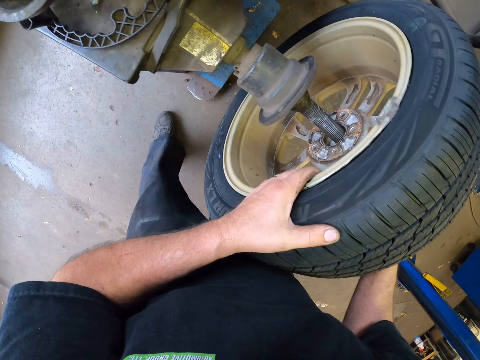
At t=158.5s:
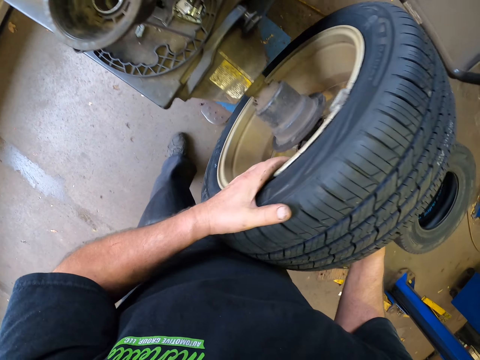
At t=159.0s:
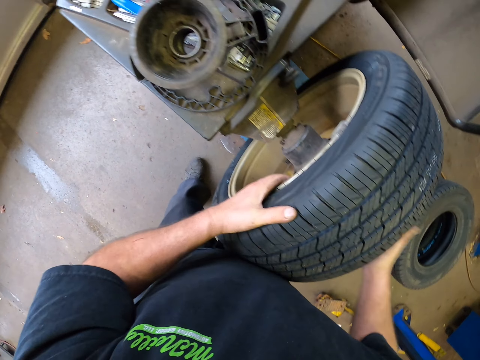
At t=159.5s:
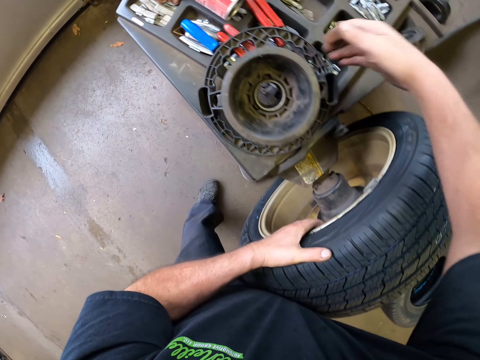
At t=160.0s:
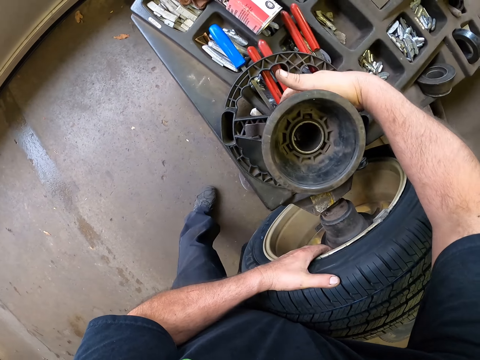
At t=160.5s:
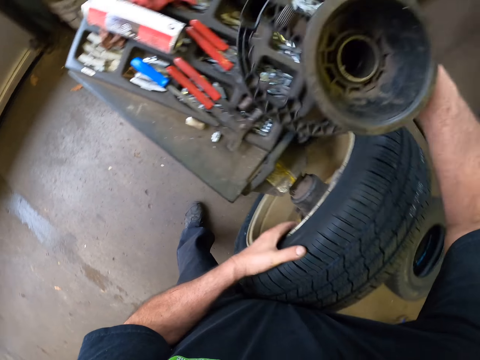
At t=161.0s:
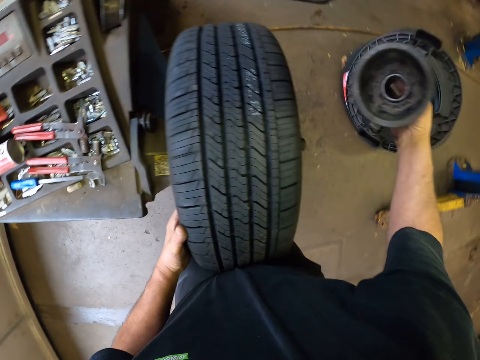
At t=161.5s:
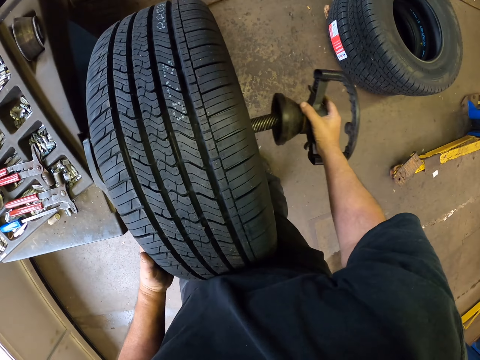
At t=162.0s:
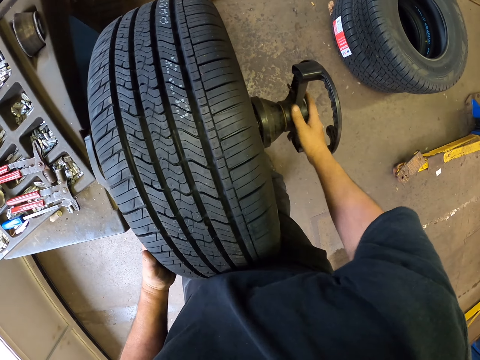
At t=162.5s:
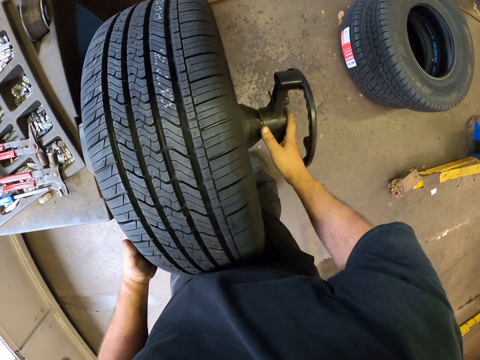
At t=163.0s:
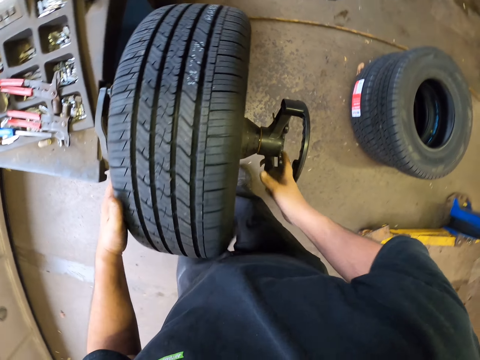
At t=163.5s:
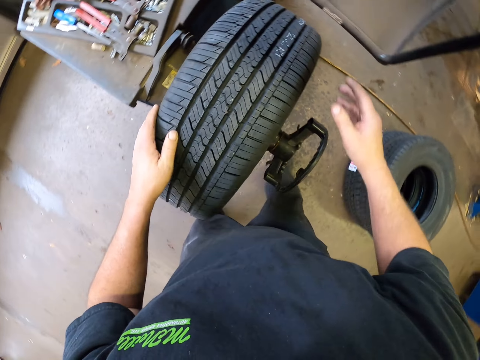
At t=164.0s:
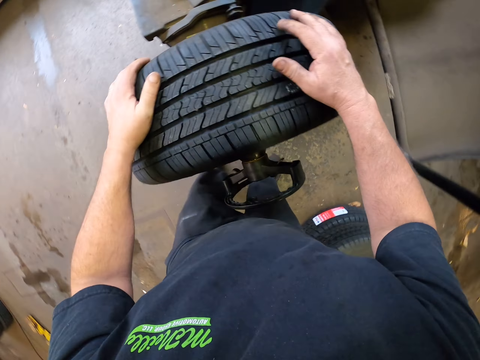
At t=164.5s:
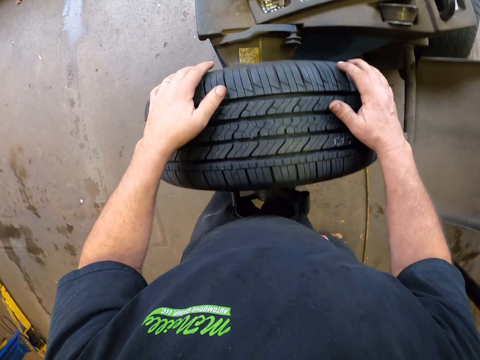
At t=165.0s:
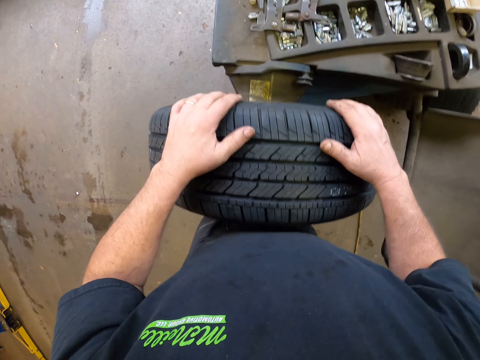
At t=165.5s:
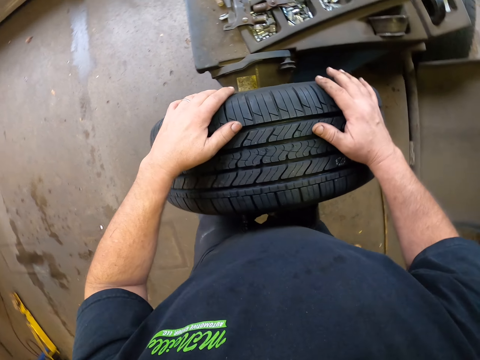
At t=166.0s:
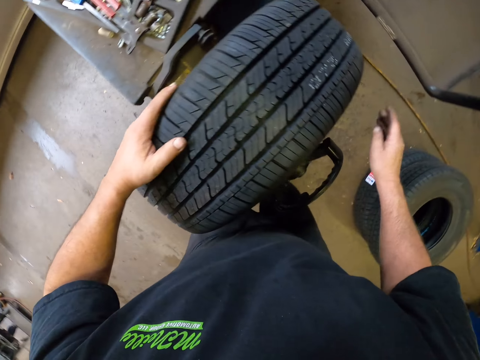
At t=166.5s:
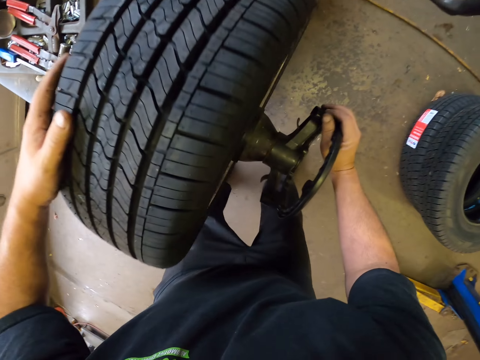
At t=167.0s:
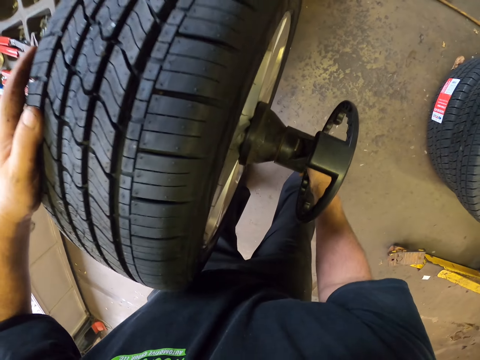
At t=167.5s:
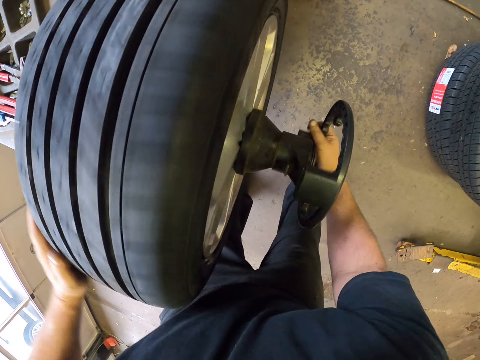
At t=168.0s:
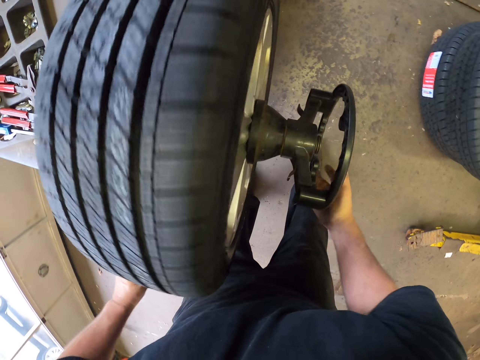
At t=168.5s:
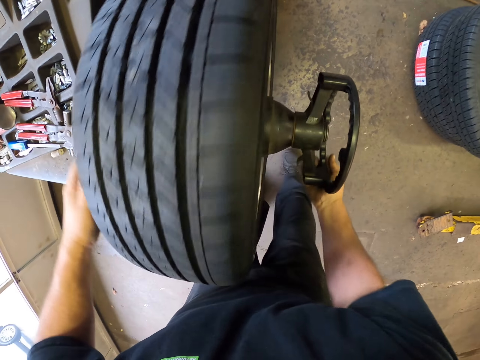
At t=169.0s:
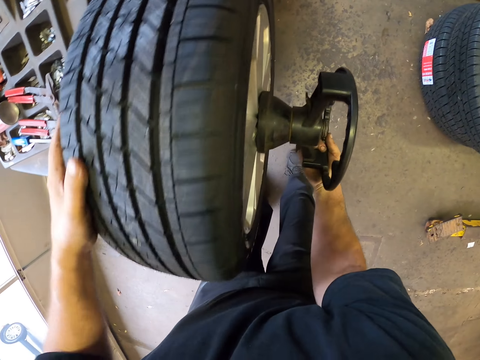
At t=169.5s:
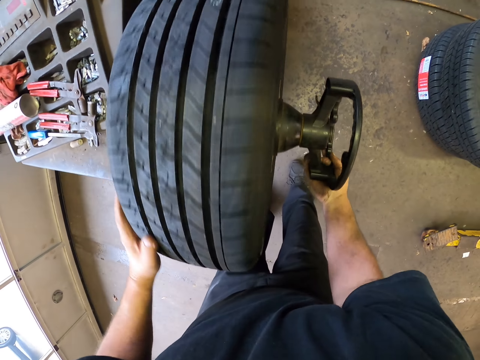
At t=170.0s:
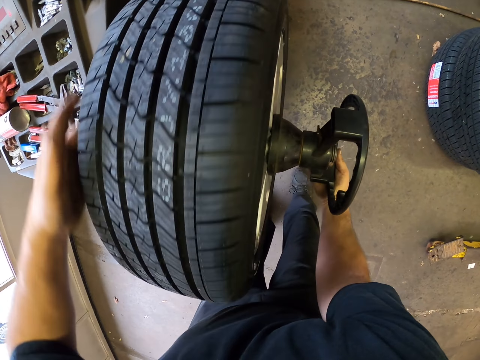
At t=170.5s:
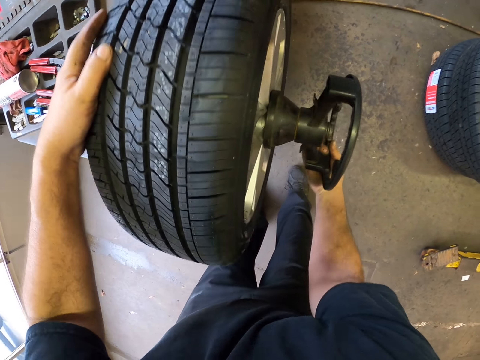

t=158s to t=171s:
The camera wearer picks the ranger bubble balancer or tire holder from the table. They place the ranger bubble balancer on the machine. They place hands on the wheel. They adjust the tire. They adjust the ranger bubble balancer. They tighten the tire holder. They rotate the wheel with a hand.

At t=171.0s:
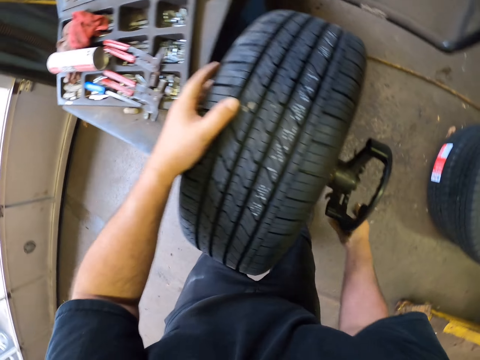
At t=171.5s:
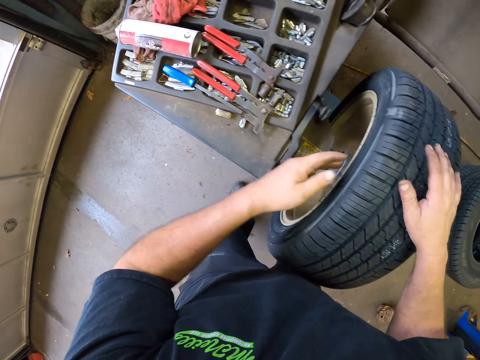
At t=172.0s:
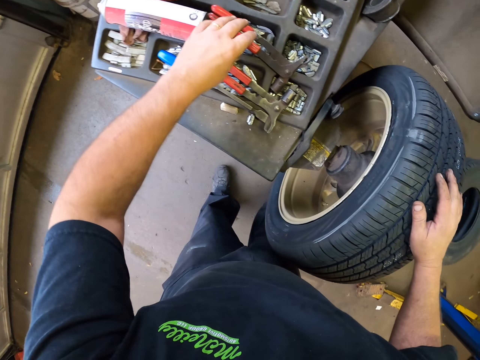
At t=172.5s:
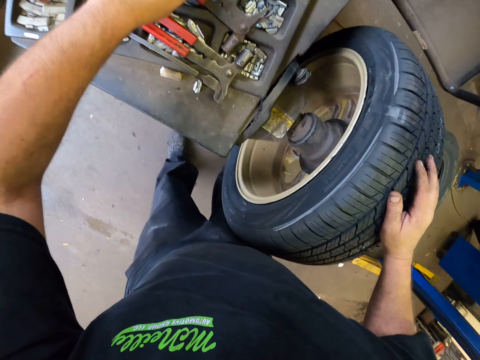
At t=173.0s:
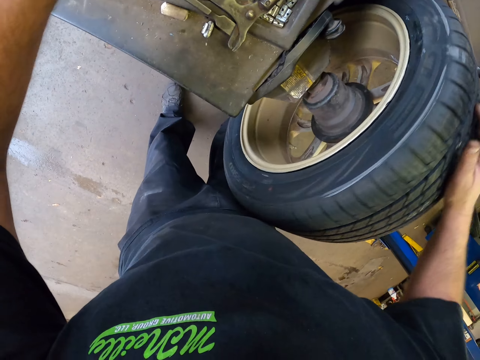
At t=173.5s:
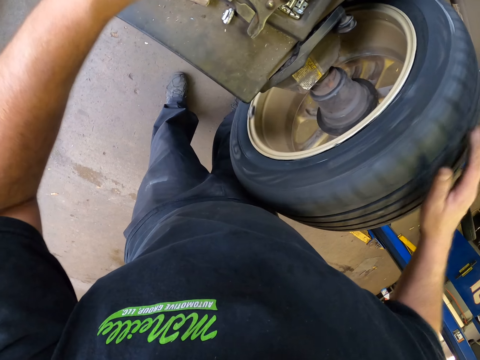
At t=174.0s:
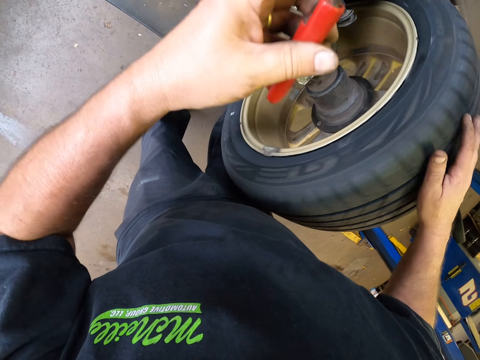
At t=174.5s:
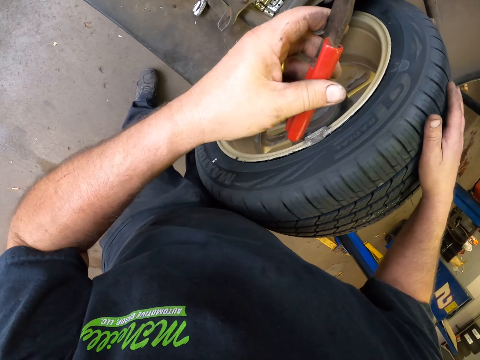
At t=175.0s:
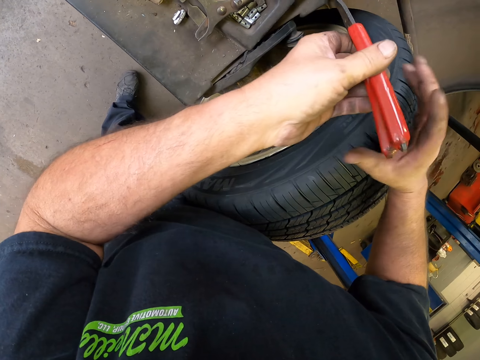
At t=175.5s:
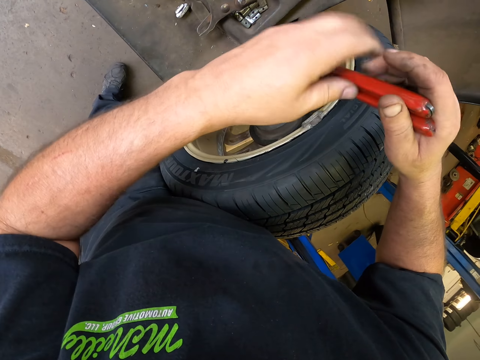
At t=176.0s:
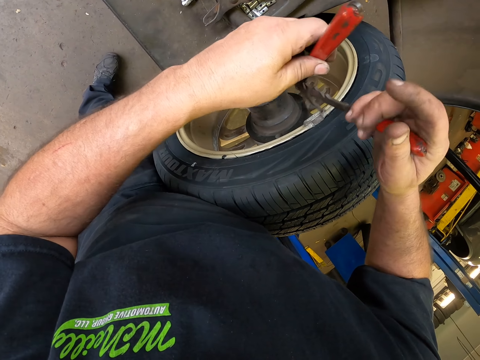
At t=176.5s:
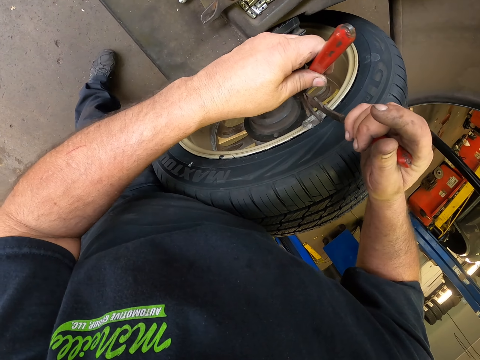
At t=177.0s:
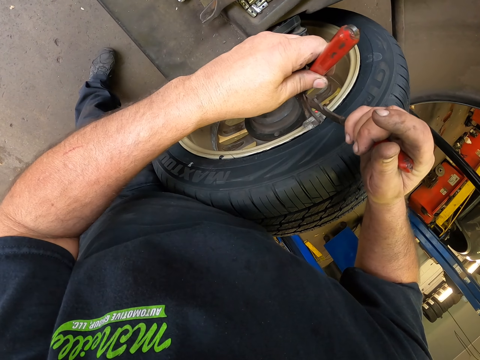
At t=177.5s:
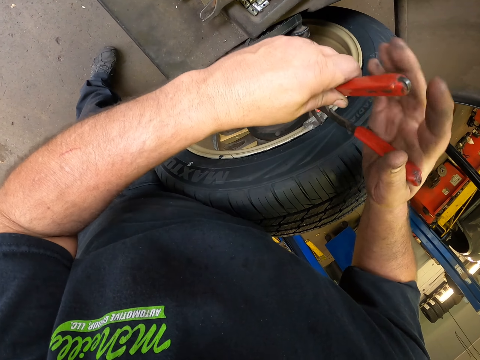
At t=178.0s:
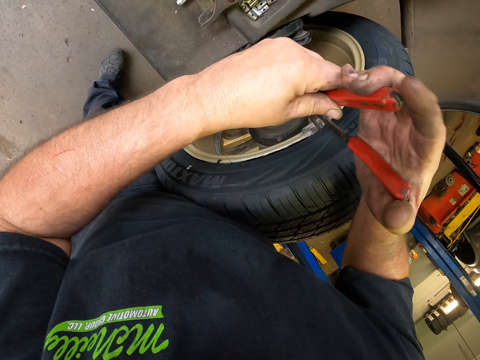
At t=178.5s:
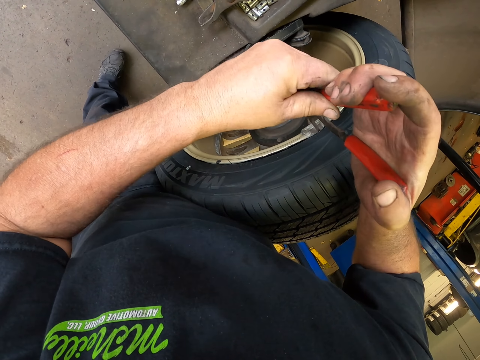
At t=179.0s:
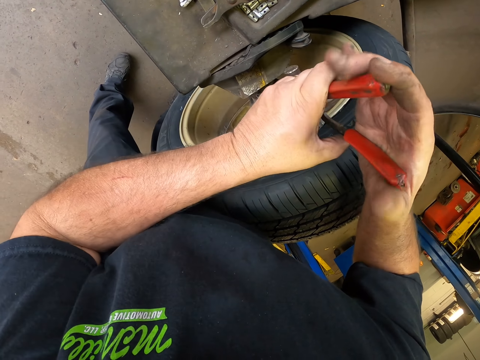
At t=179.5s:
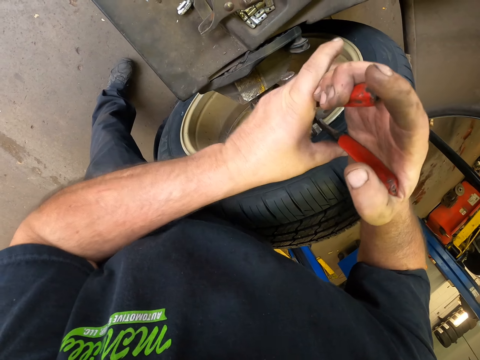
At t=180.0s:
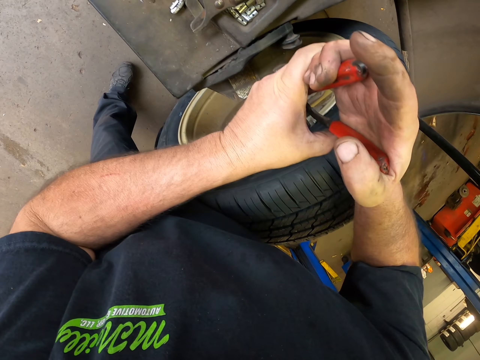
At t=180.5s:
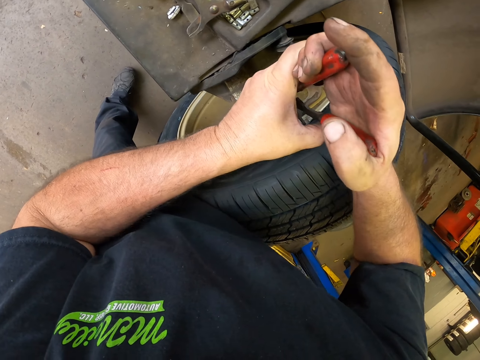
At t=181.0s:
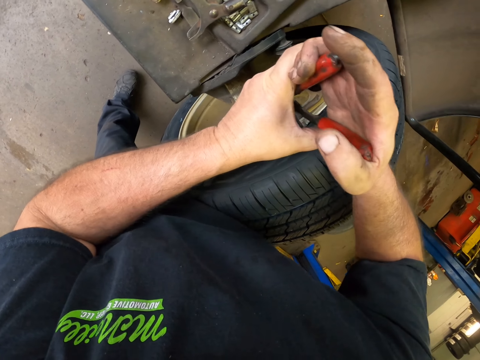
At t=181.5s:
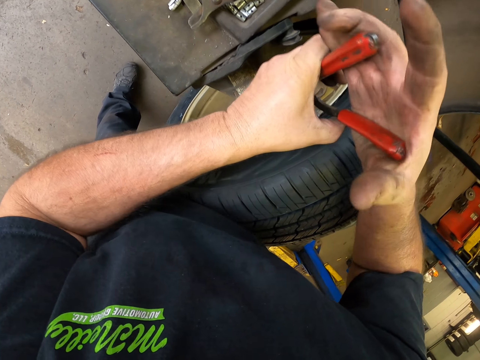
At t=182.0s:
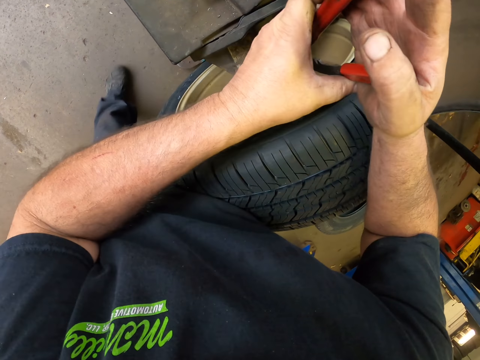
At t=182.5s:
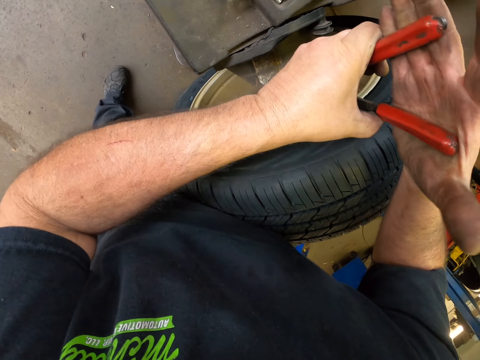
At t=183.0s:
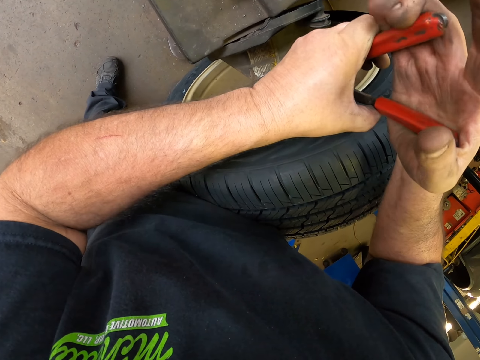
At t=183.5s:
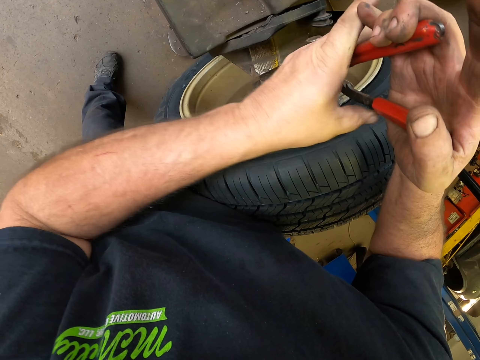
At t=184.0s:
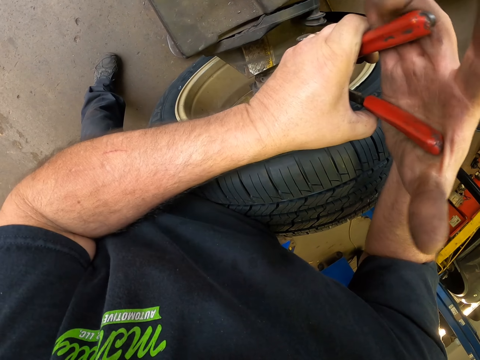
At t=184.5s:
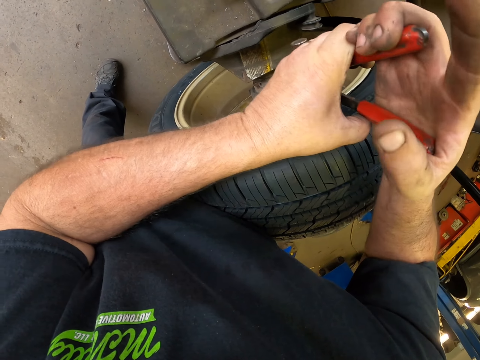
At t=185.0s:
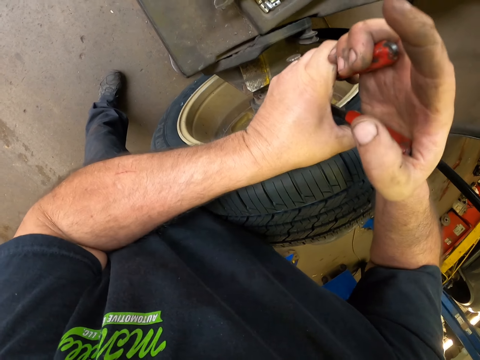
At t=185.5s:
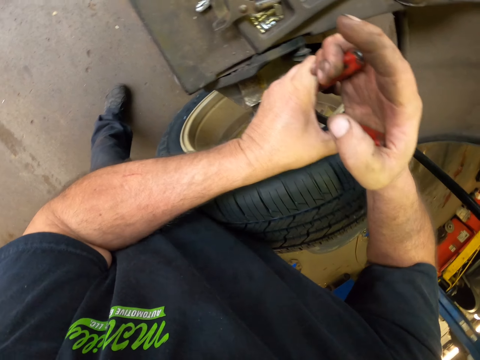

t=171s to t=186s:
The camera wearer picks a wheel weight. They pick the percussion tool from the table. They rotate the wheel with a hand. They place the percussion tool on the other hand. They hold the rim with the wheel weight. They adjust the rim with the percussion tool.
